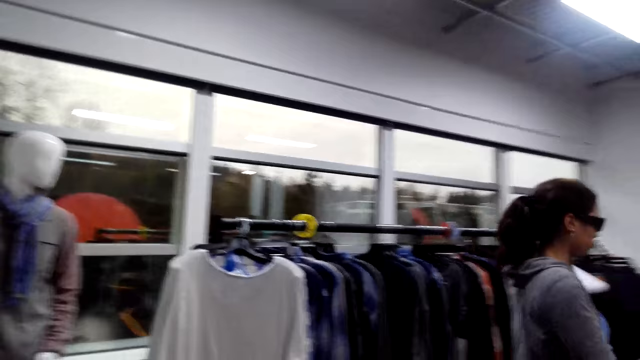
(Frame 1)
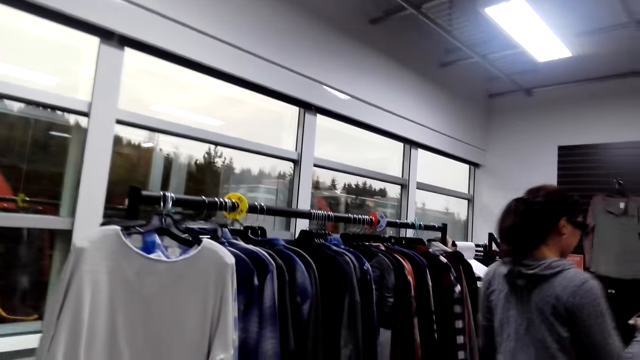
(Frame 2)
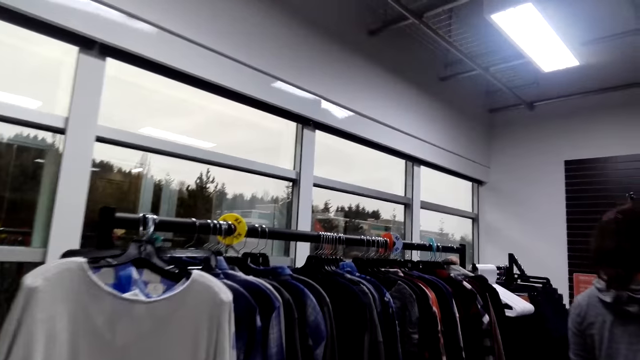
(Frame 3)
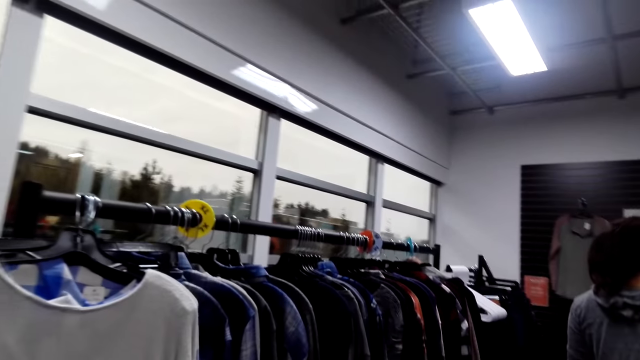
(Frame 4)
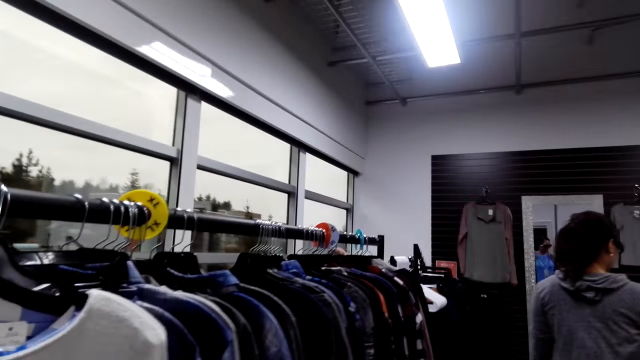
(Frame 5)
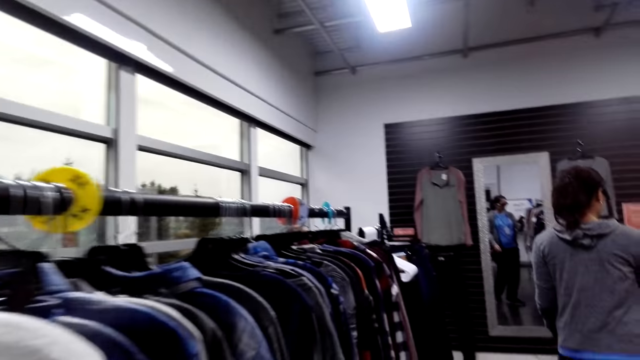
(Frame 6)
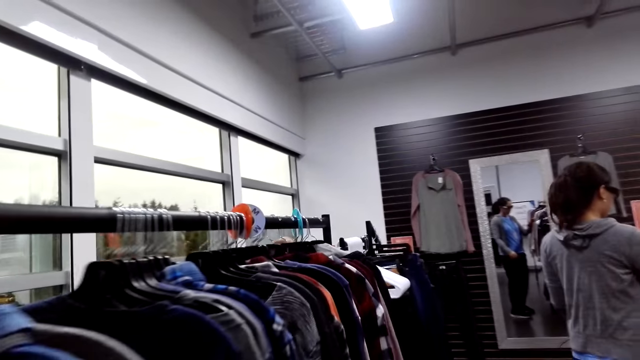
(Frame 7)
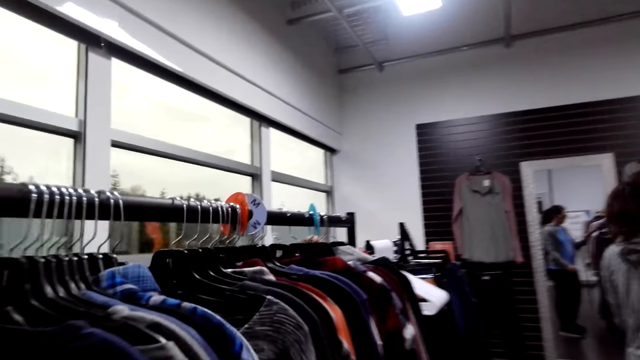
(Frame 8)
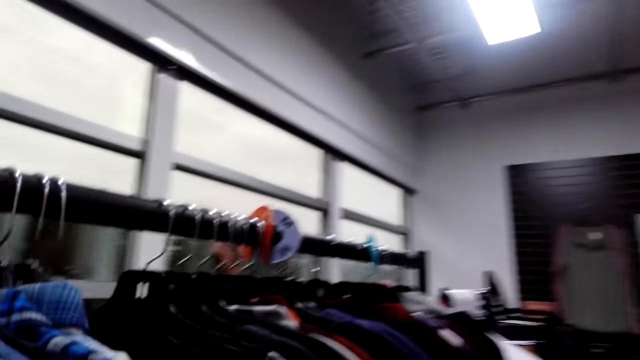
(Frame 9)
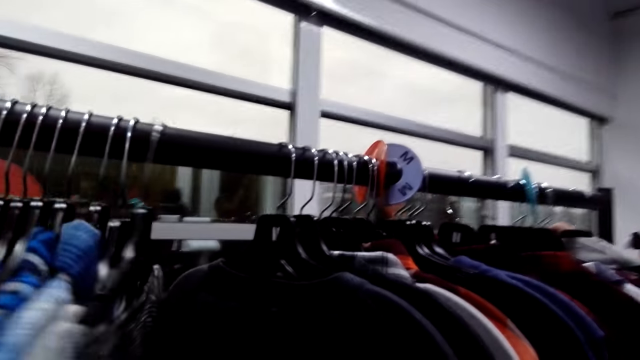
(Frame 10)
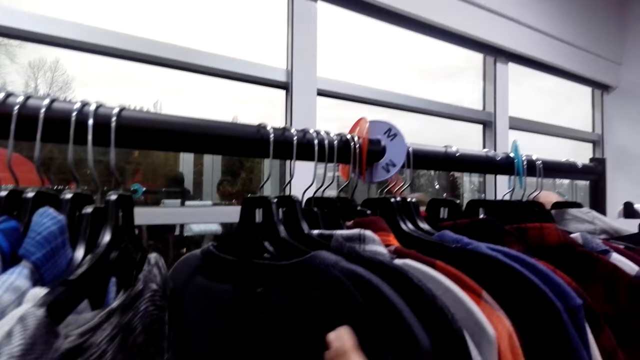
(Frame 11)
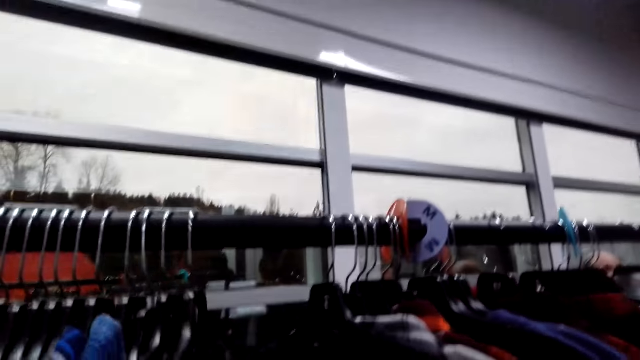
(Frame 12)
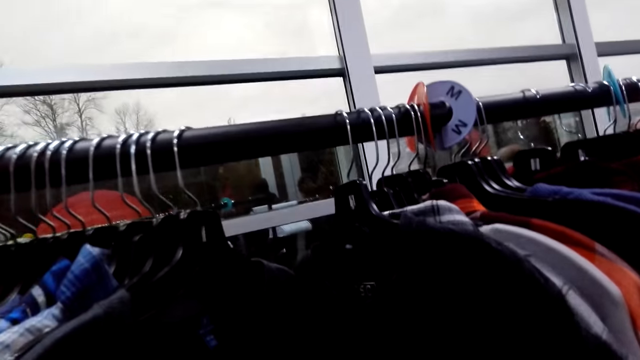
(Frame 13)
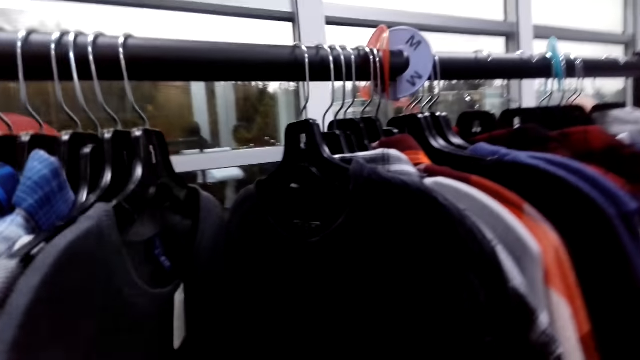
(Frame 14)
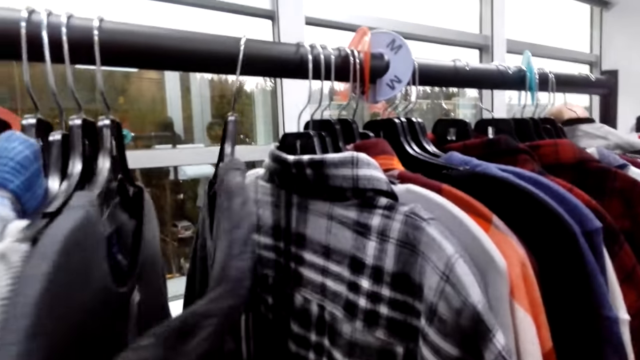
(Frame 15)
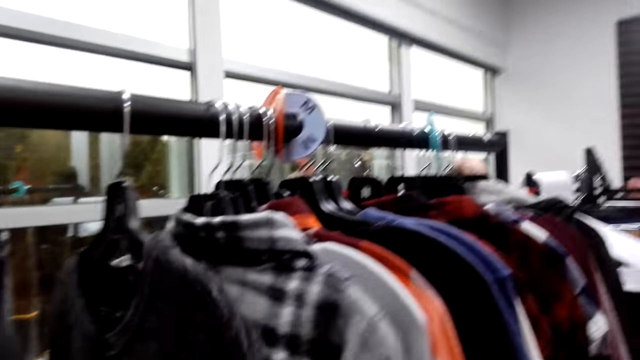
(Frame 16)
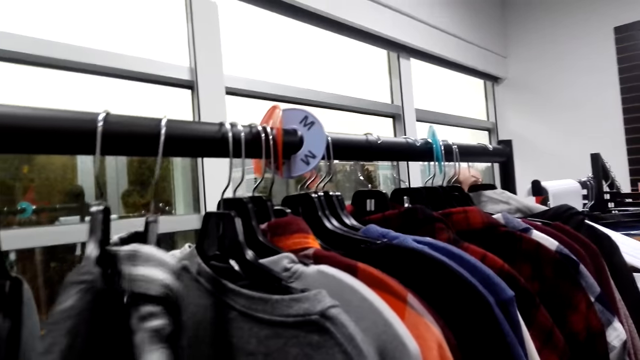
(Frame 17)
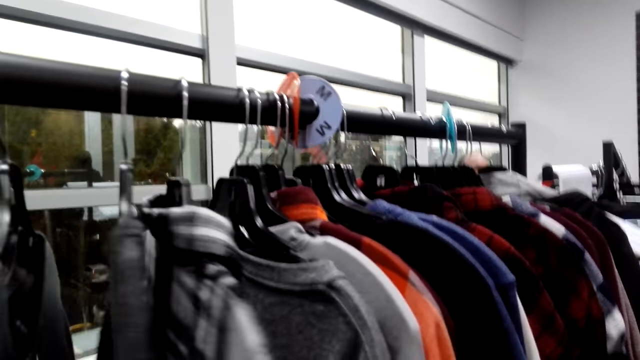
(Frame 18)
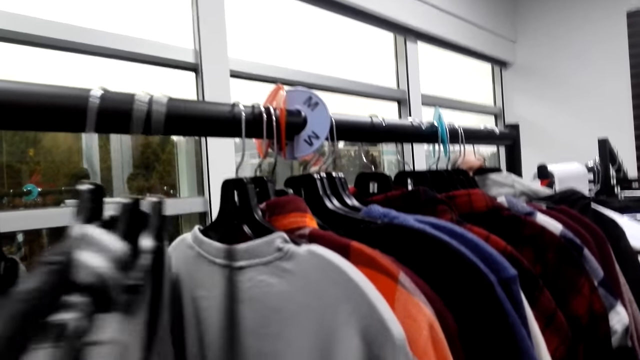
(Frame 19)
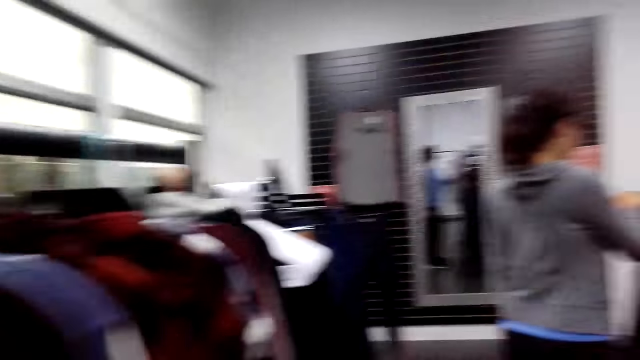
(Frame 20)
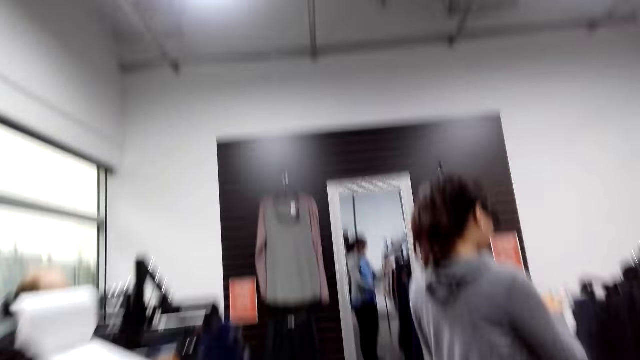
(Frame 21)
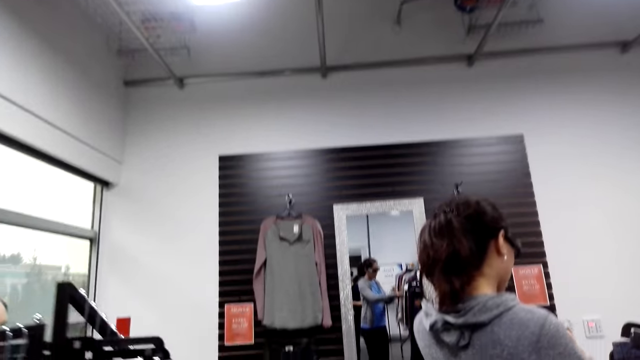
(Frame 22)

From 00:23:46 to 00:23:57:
A lady moves around. The camera wearer goes through the clothes on the clothes rack. They look at the clothes. A man talks to the camera wearer.

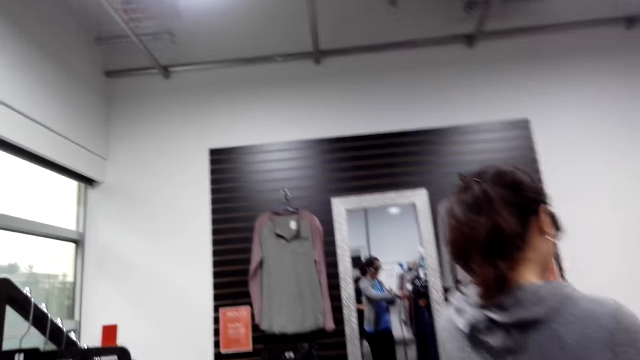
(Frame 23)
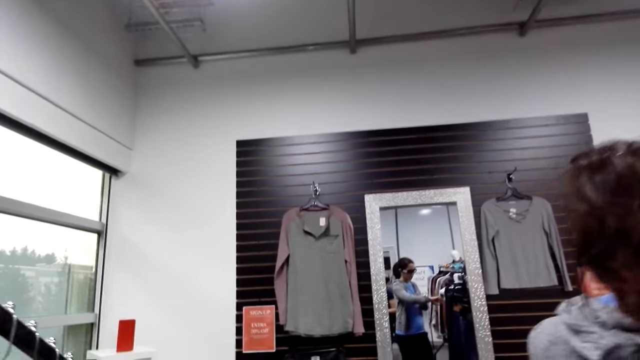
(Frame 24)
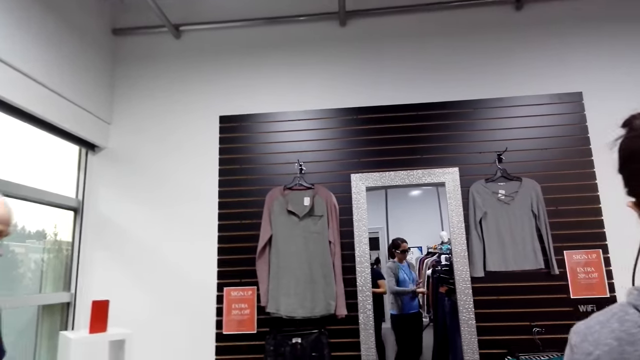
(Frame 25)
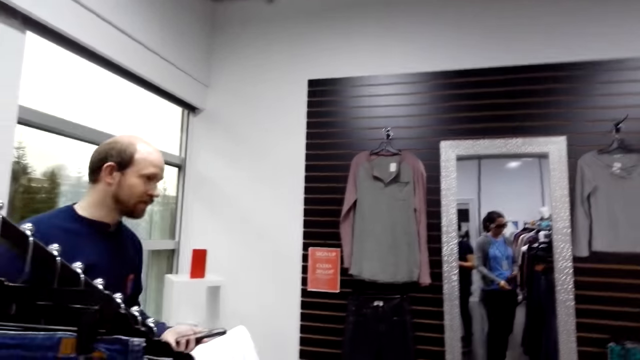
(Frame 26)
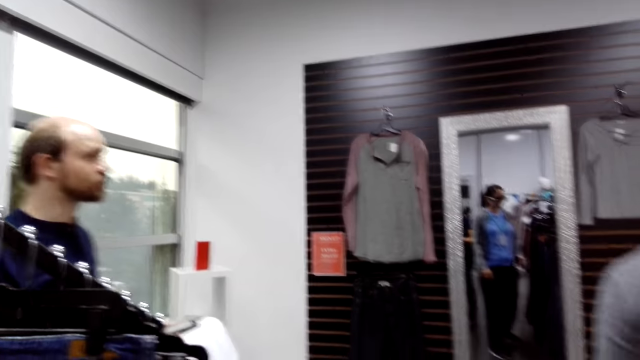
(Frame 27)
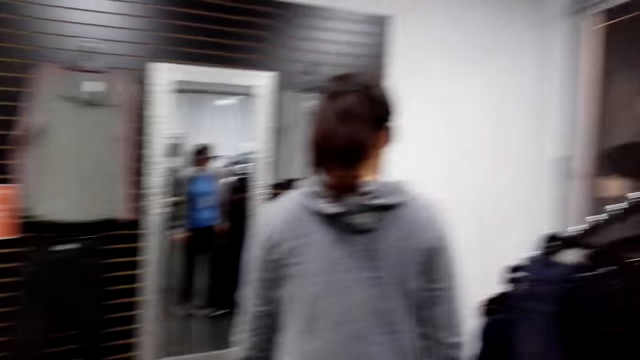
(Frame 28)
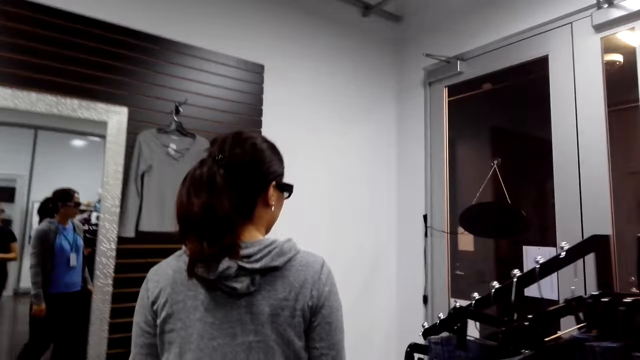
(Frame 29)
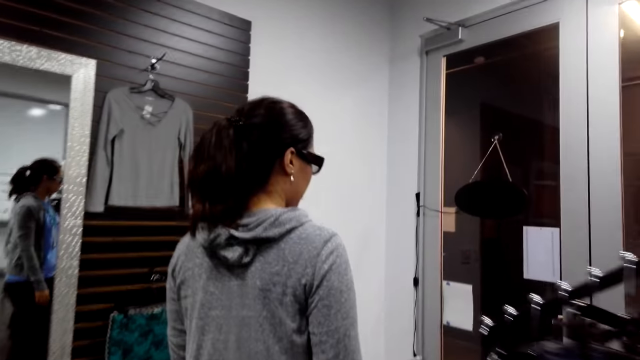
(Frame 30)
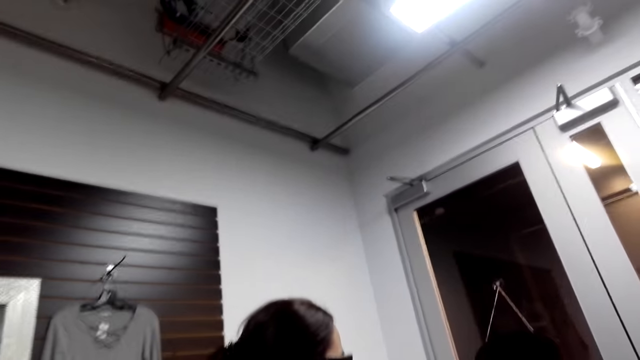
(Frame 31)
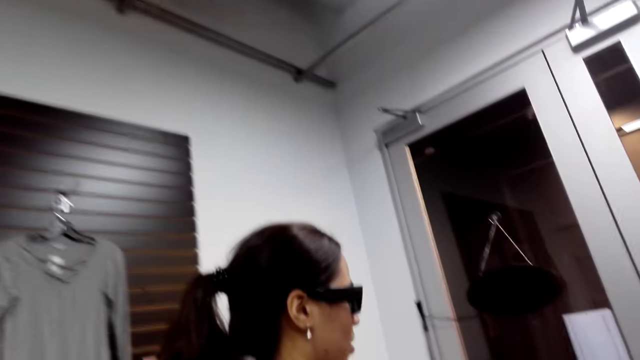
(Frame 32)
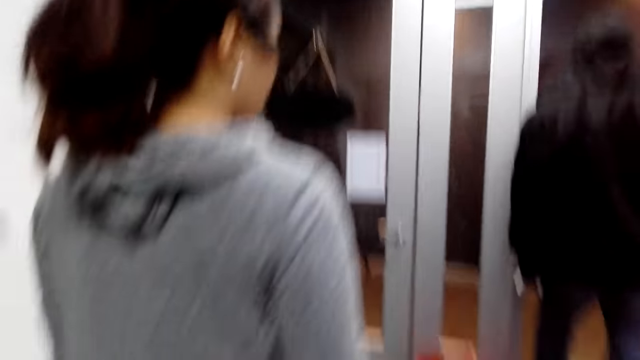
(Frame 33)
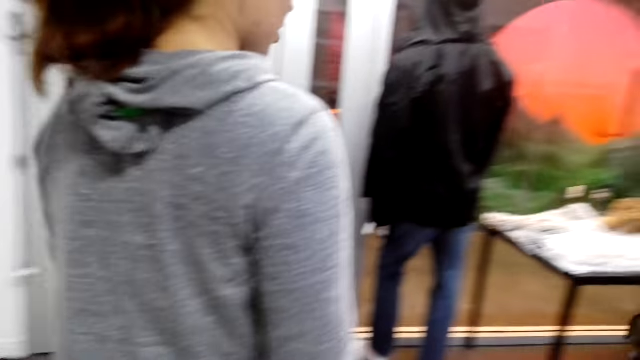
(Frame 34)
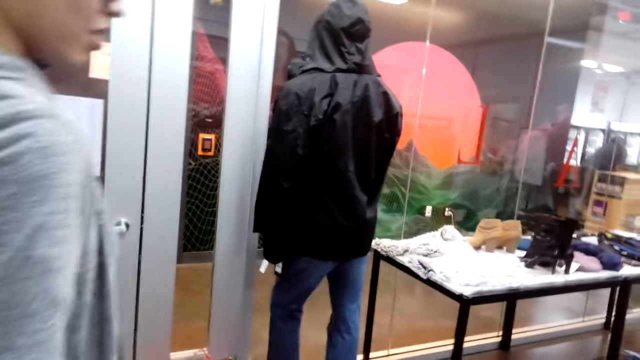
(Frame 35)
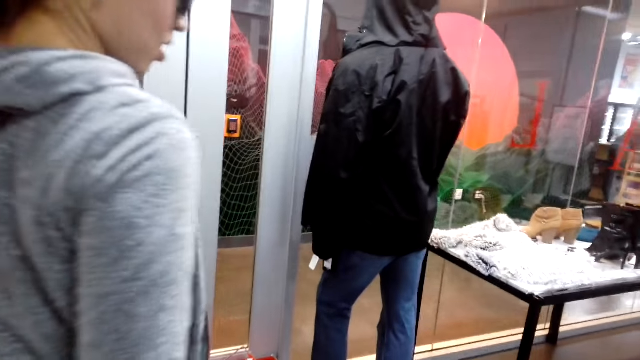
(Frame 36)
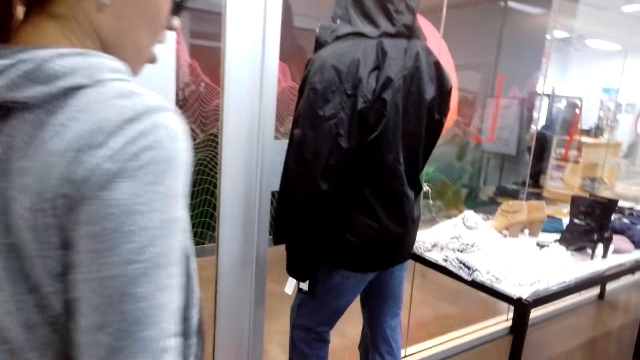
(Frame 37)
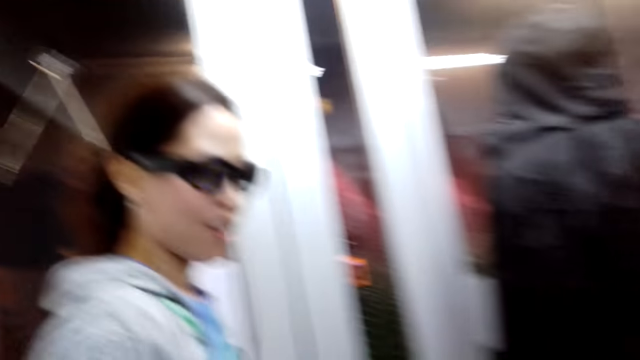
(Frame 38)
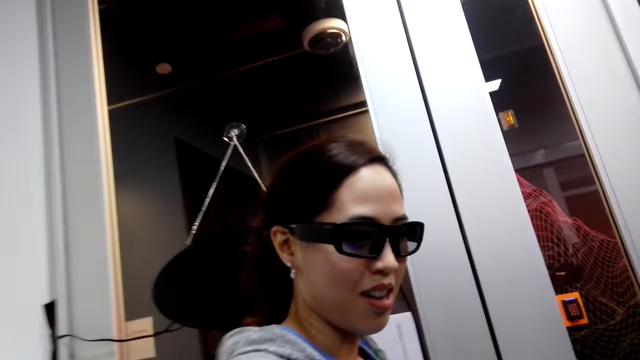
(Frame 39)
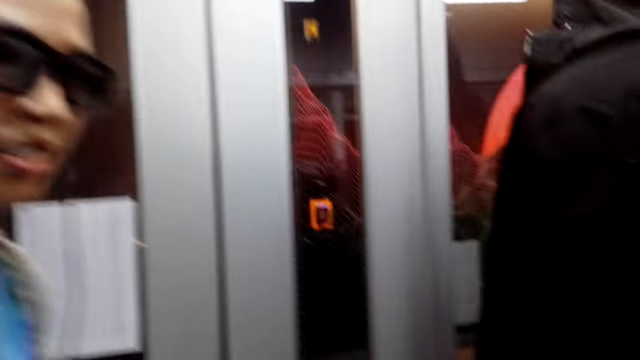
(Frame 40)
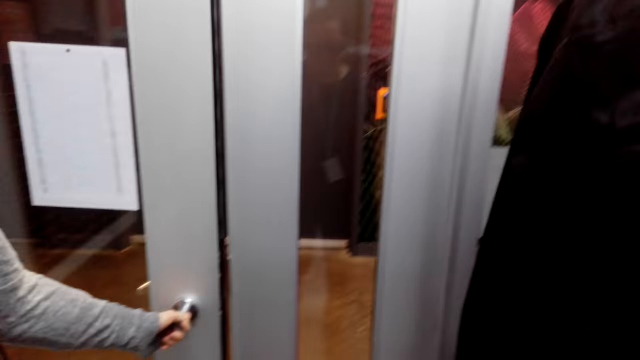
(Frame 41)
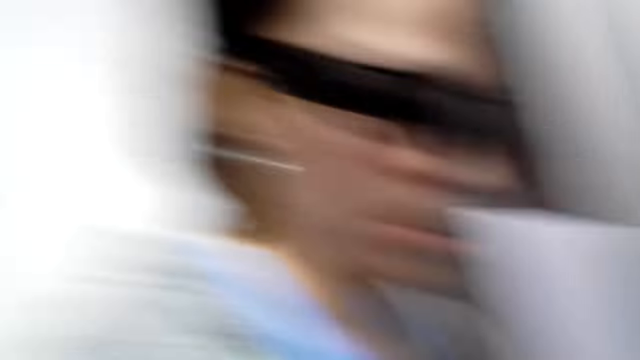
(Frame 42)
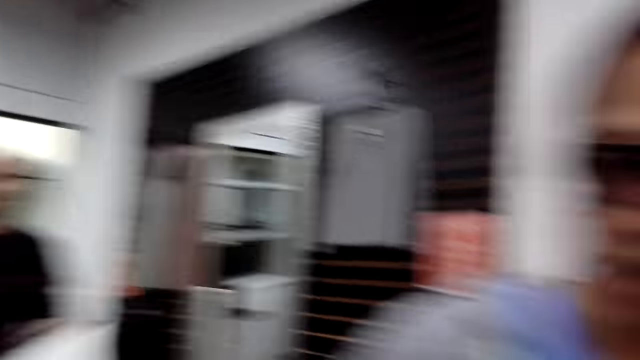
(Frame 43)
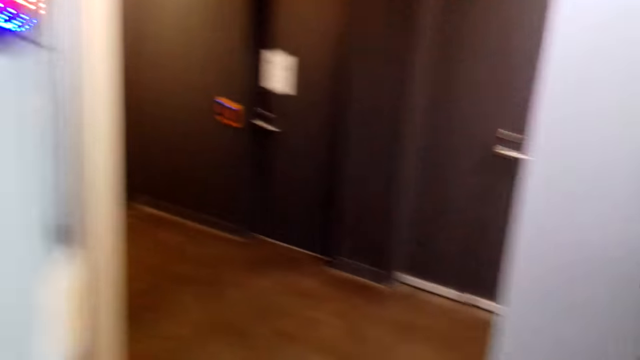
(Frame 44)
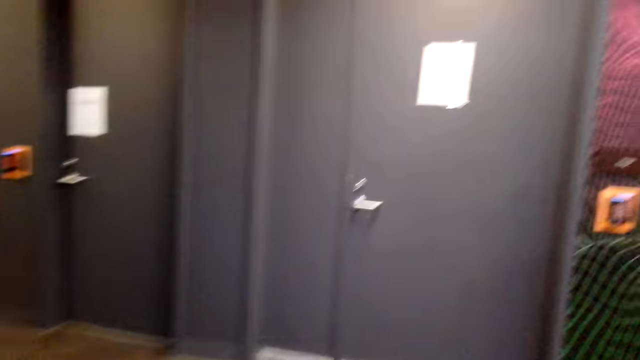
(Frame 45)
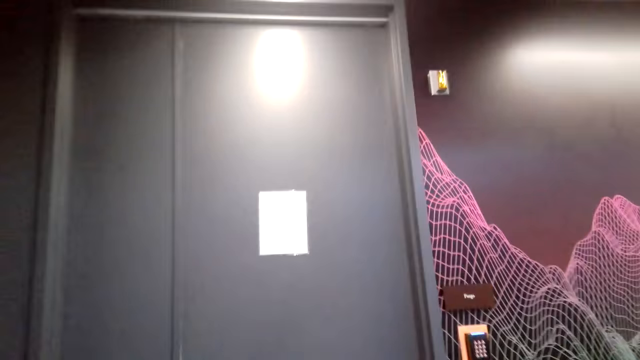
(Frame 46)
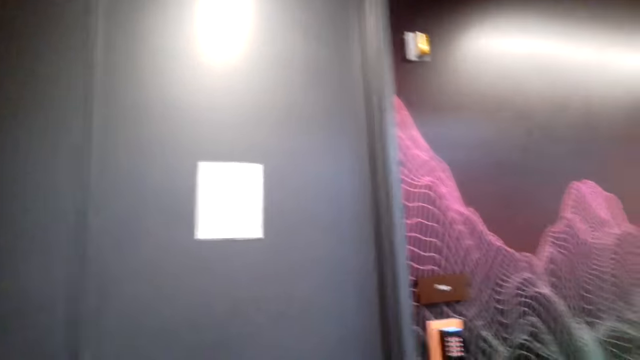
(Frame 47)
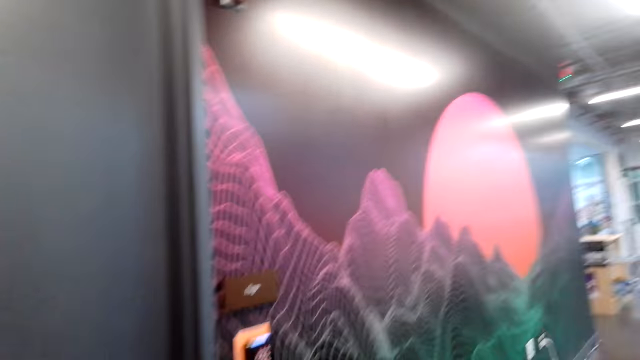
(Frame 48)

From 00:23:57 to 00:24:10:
The camera wearer walks round the clothes rack. A man walks around. A woman moves round the clothes rack. The woman looks around the clothes rack. The woman opens the door. The camera wearer moves around. They walk out of the clothes shop.
